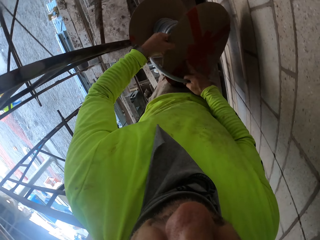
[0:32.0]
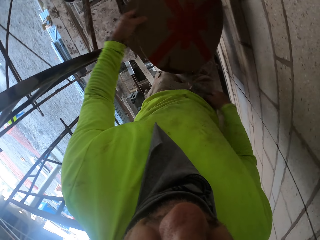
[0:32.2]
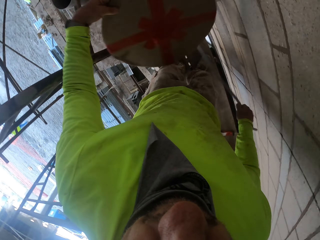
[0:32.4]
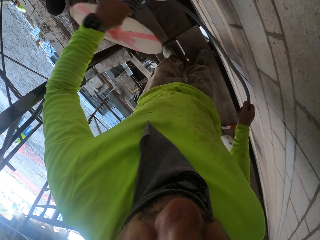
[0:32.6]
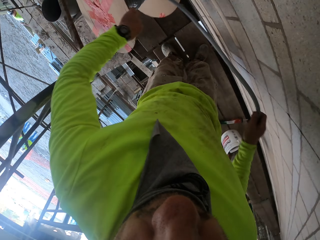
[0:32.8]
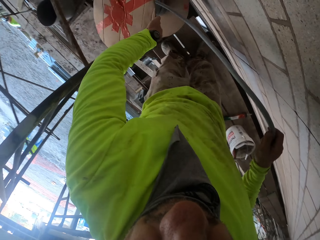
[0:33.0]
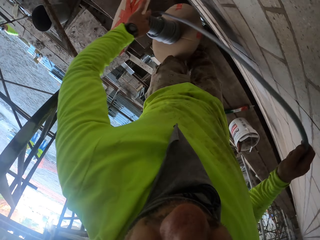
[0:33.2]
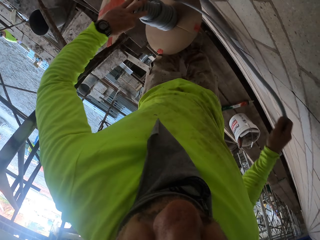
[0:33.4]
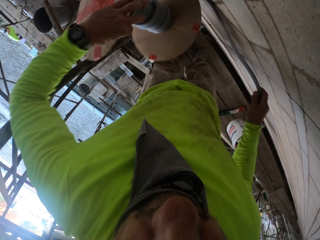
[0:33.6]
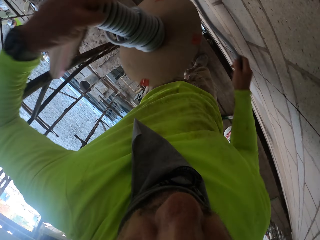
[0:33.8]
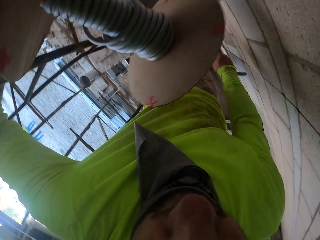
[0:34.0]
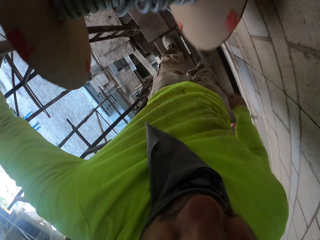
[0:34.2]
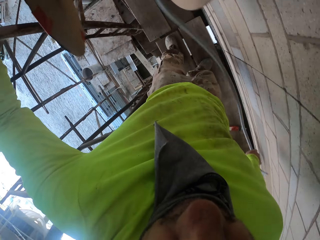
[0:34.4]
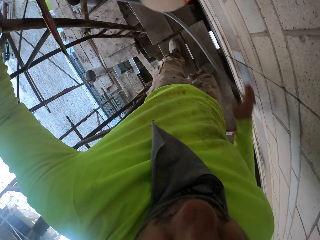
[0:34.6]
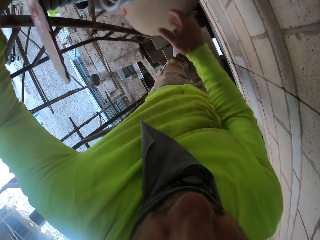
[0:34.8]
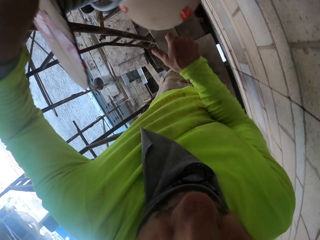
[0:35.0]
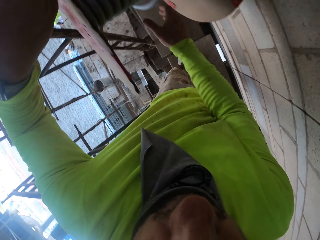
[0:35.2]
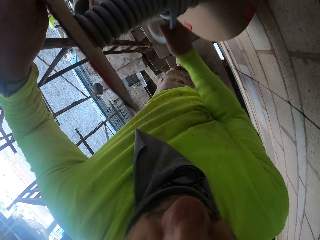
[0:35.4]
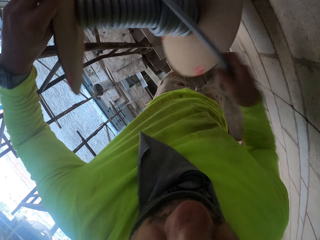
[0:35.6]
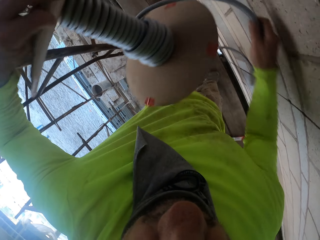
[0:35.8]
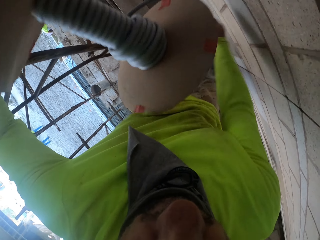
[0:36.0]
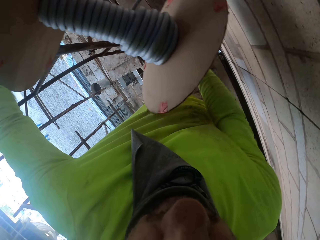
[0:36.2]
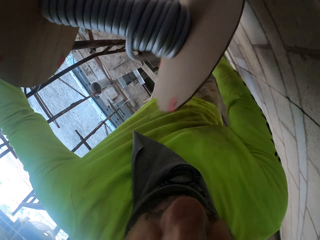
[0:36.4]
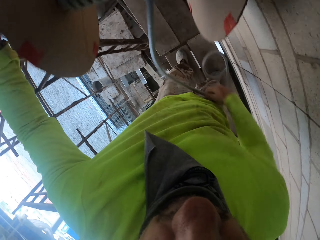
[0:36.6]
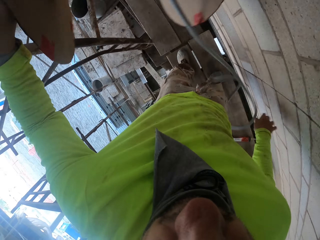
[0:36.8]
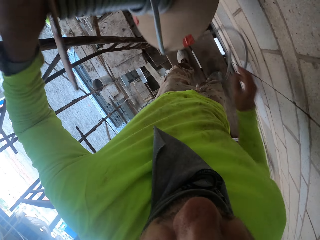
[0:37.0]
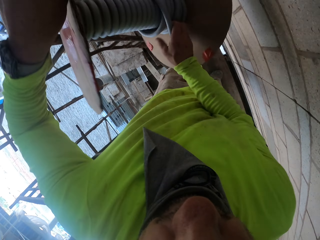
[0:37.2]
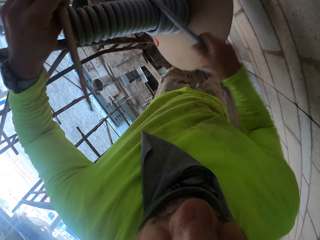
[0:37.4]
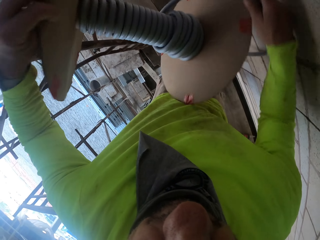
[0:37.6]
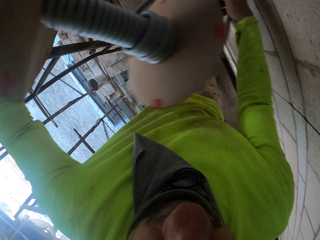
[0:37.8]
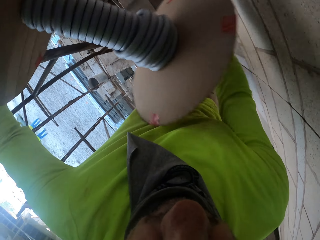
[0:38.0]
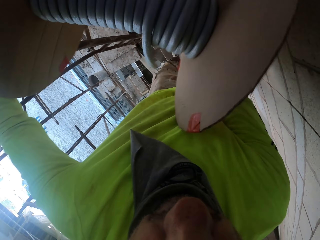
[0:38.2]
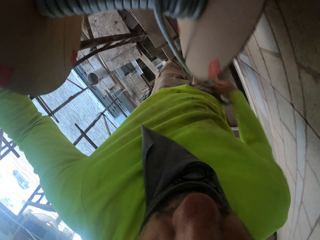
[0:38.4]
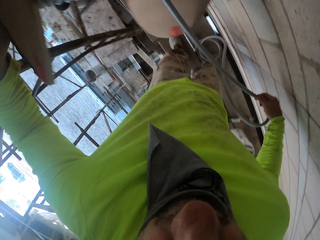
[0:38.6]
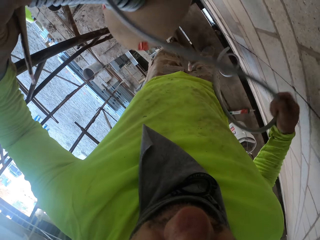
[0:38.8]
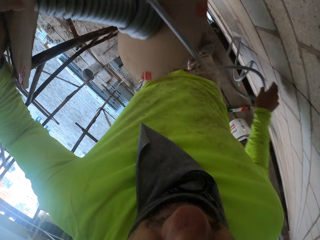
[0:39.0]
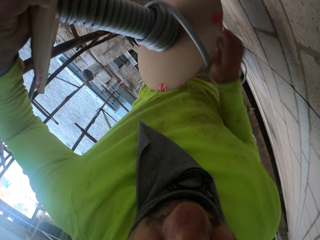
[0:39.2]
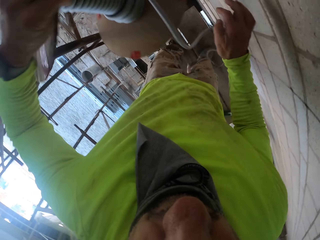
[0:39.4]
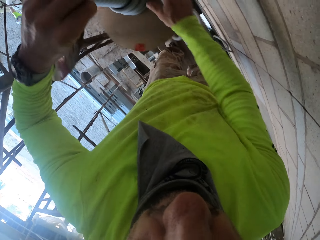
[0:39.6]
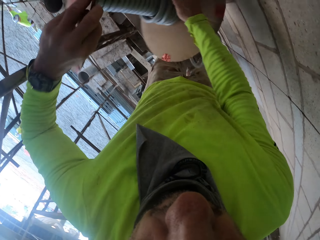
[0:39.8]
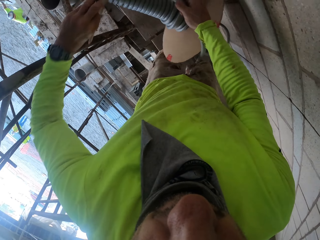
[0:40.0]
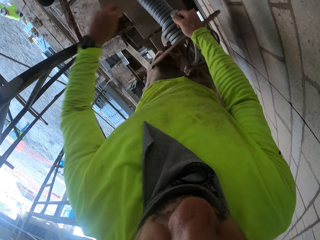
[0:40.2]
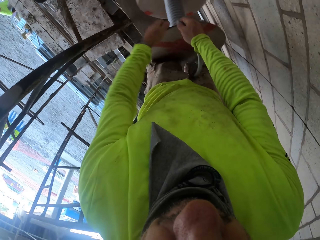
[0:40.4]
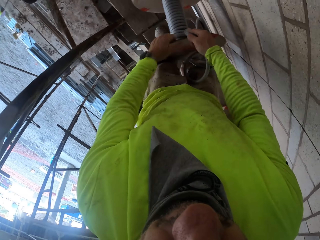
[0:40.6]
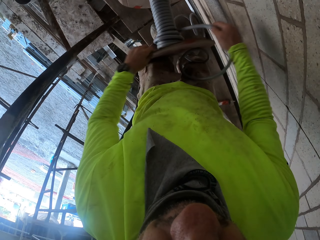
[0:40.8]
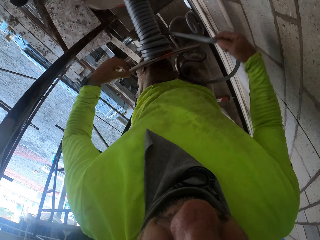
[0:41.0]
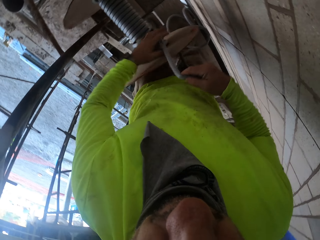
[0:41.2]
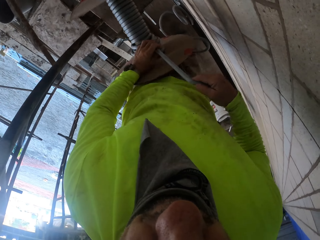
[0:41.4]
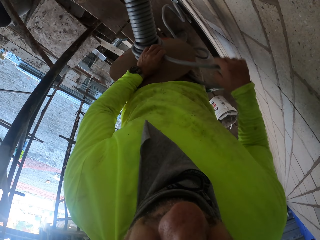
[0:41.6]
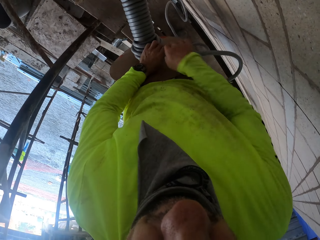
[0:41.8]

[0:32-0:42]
The camera wearer unrolls the cable.

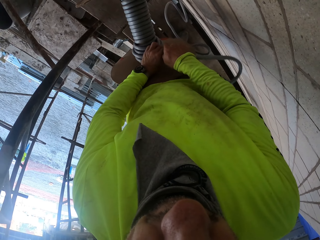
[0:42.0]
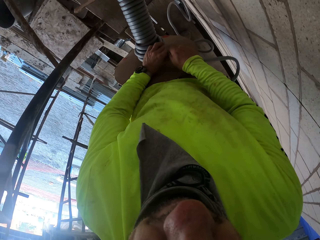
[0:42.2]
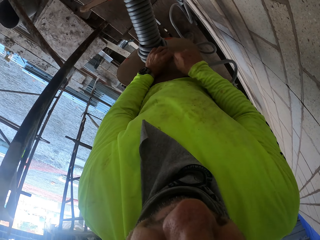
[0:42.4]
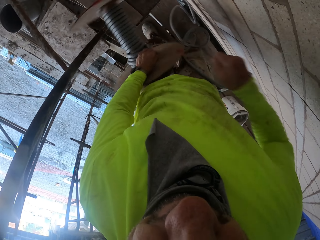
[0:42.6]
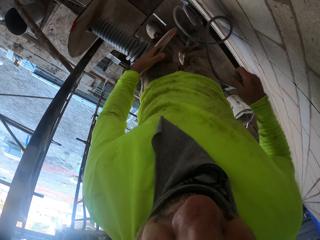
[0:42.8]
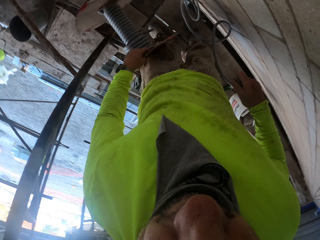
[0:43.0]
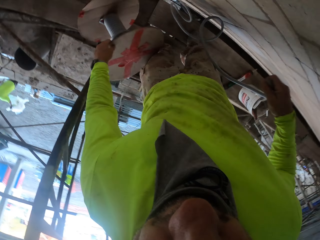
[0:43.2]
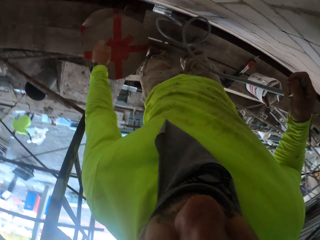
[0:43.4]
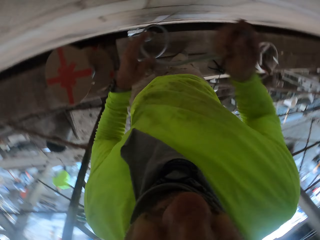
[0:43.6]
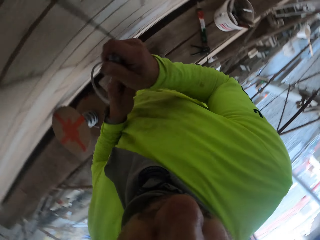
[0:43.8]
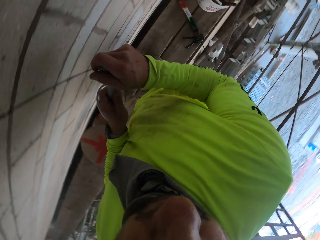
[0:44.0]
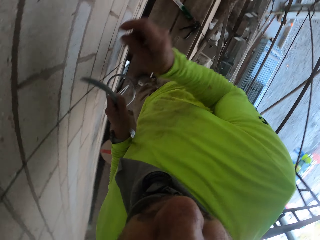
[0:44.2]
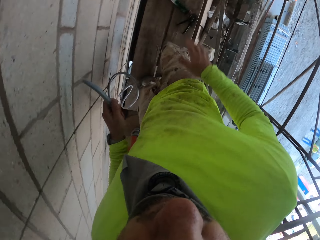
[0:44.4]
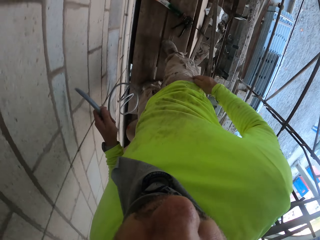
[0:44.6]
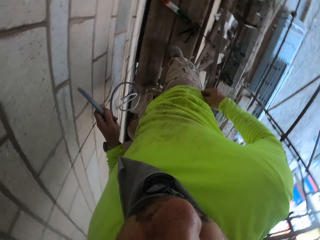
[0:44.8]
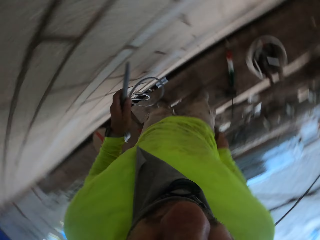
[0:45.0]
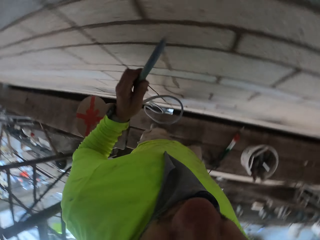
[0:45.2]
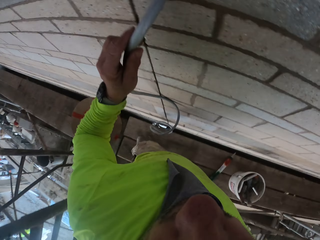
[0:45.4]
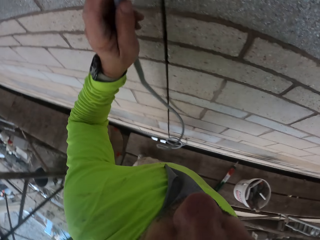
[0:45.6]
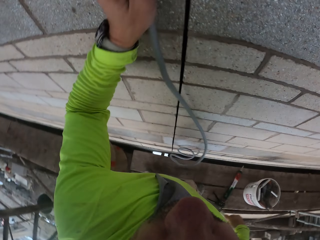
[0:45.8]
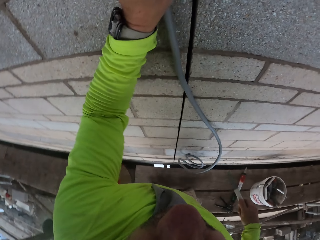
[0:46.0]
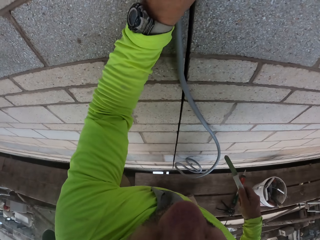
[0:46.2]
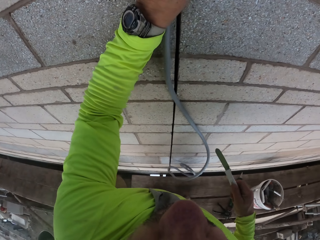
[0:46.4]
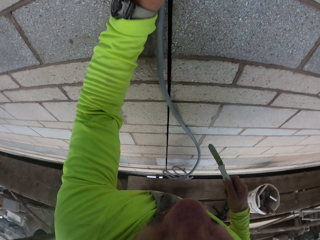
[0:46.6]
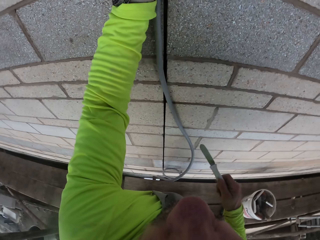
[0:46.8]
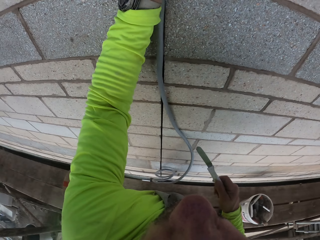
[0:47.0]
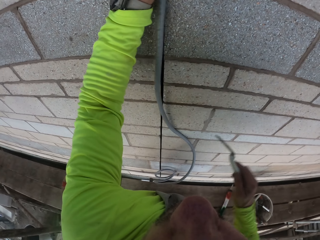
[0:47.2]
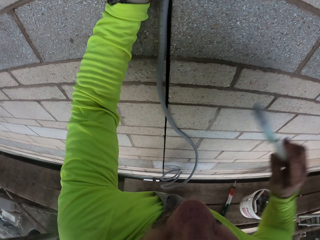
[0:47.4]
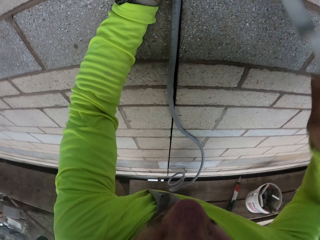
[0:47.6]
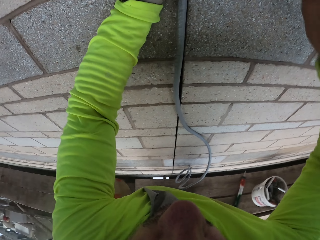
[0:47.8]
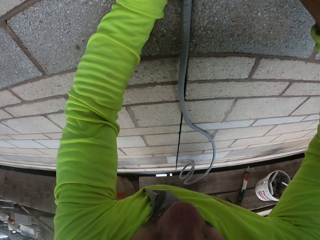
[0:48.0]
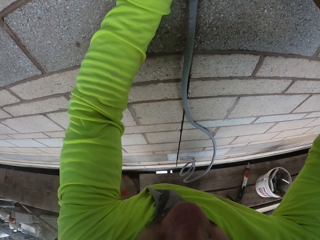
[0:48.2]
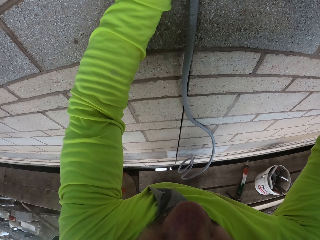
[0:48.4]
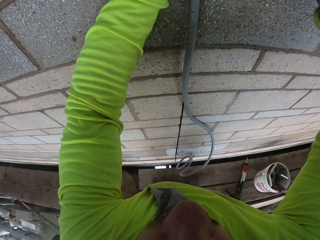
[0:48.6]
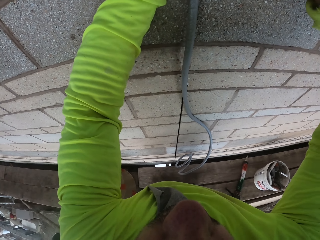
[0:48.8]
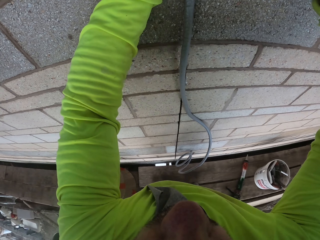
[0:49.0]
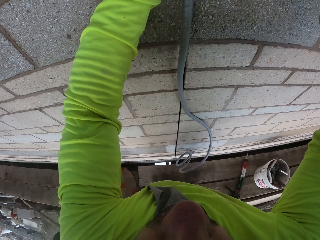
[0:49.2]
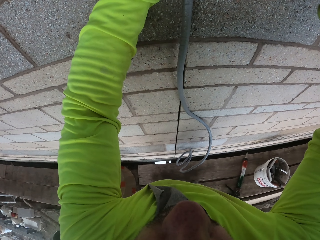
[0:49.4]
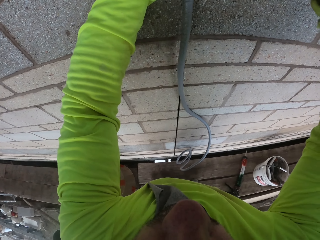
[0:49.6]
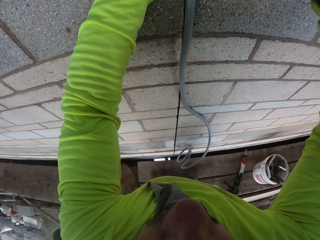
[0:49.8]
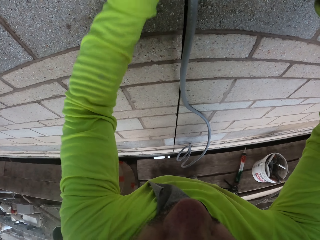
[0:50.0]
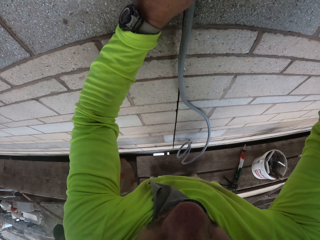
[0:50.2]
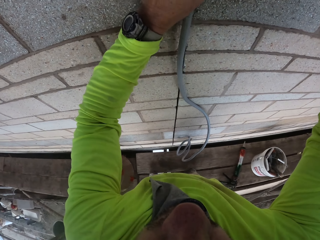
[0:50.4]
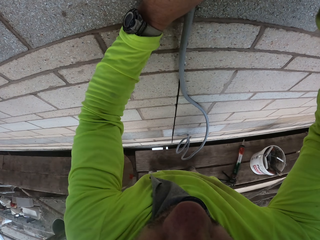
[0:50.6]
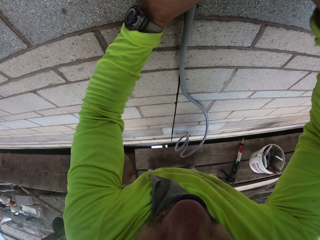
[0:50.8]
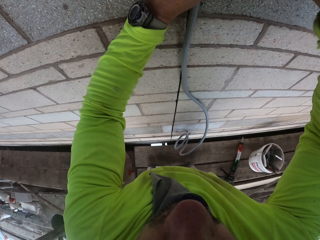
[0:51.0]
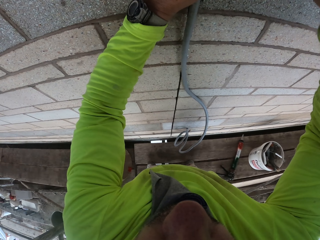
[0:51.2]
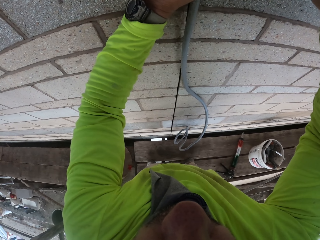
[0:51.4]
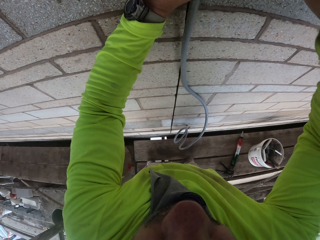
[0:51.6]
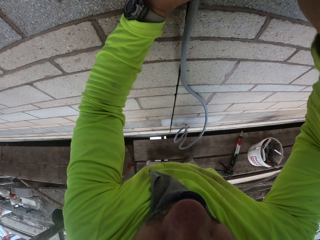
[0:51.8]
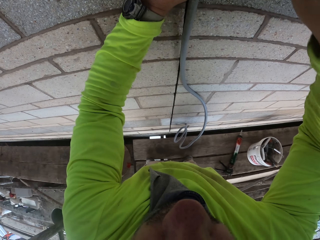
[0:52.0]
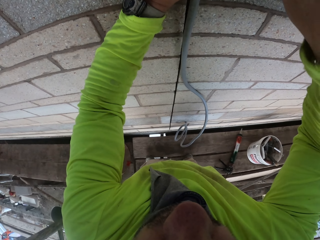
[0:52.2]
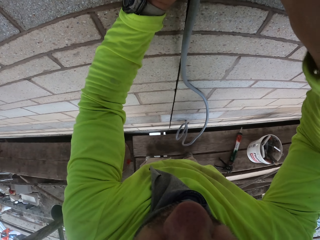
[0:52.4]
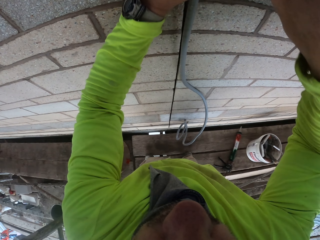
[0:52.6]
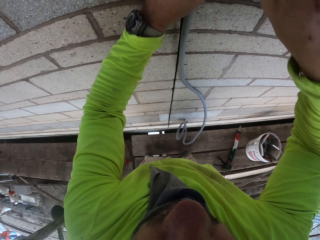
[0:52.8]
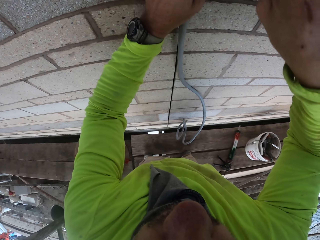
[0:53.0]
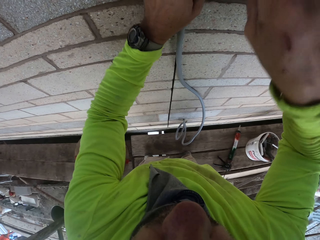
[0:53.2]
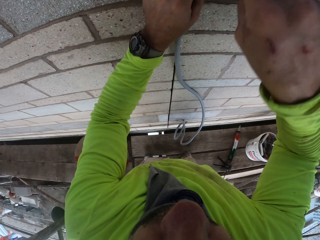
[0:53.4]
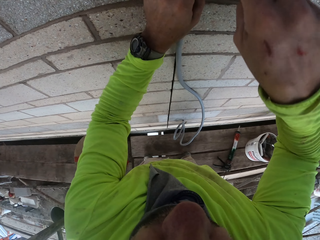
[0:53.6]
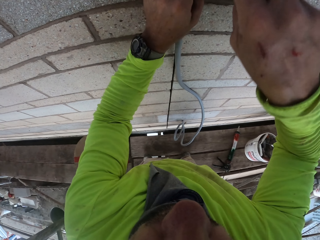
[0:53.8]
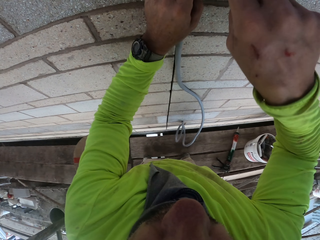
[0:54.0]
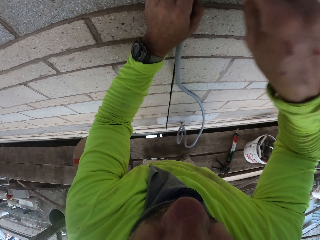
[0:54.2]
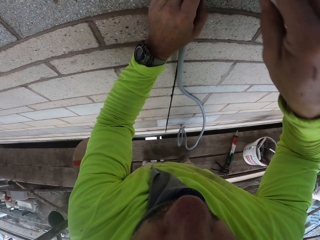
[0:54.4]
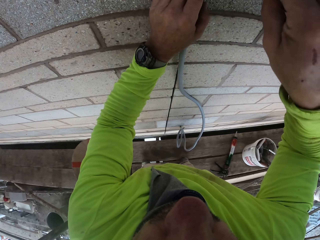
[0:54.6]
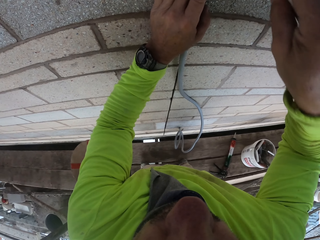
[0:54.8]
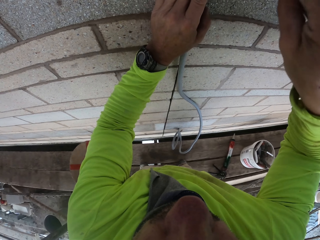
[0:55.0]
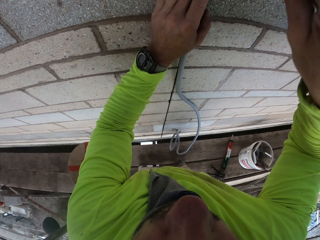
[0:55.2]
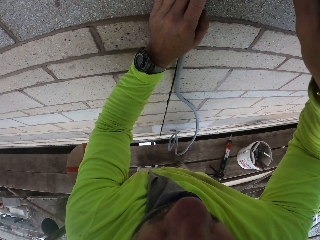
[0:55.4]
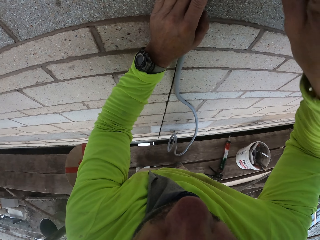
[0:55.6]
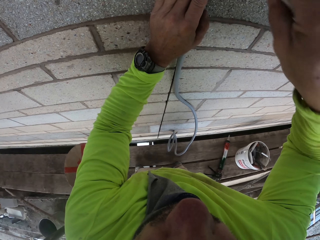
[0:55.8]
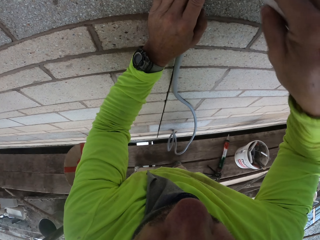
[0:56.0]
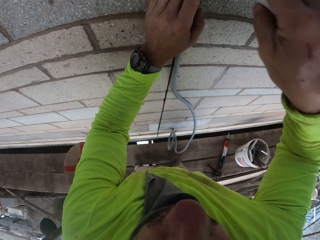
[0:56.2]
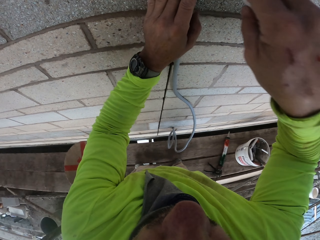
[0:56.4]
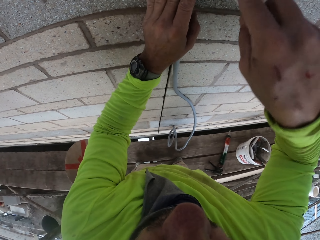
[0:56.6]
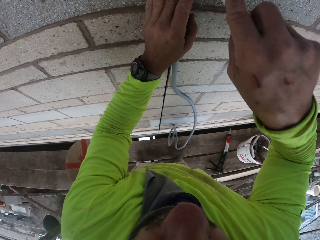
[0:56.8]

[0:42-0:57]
The camera wearer cuts the cable. They put down the cable drum roller. They look around. They put the cable on the wall. They fix the cable on the wall.
